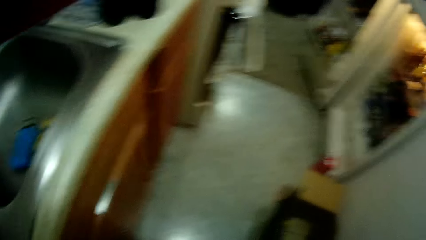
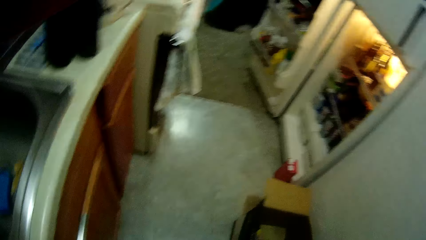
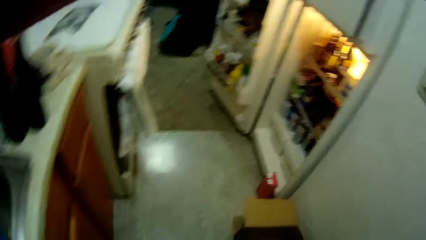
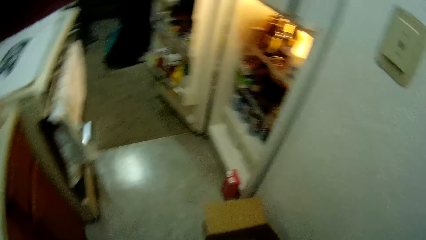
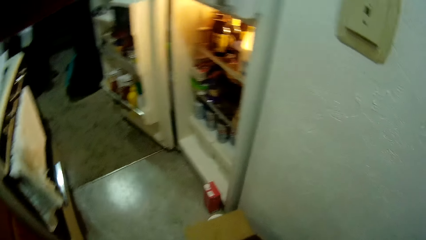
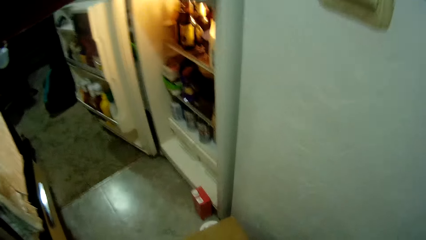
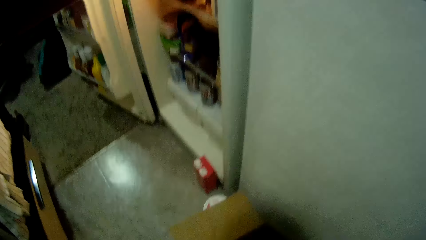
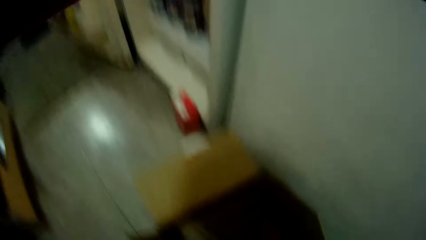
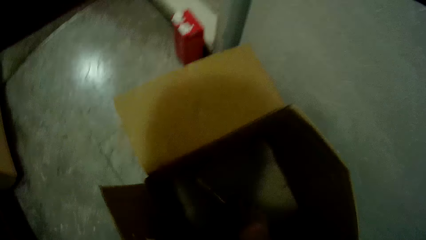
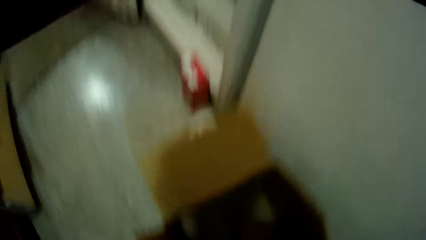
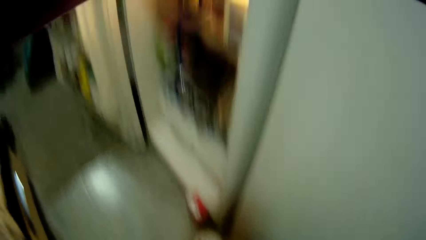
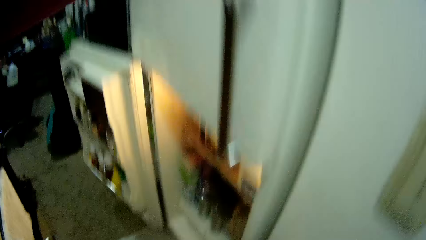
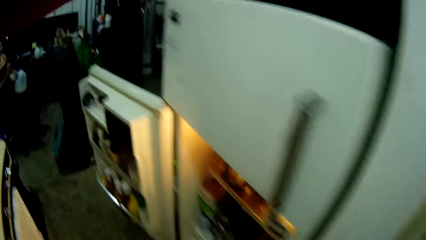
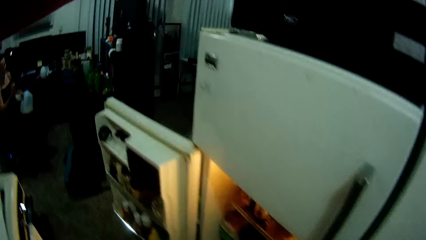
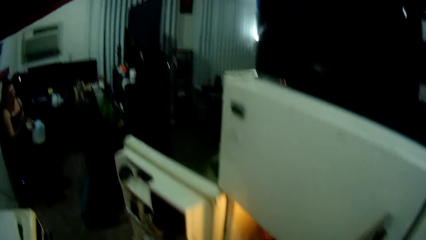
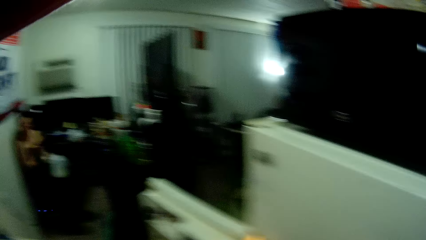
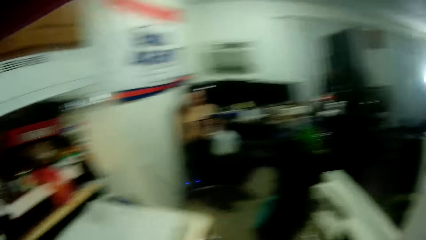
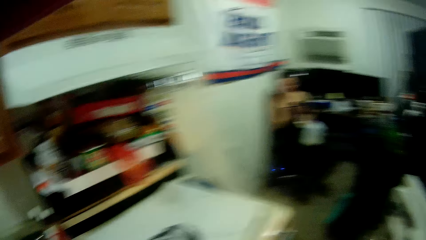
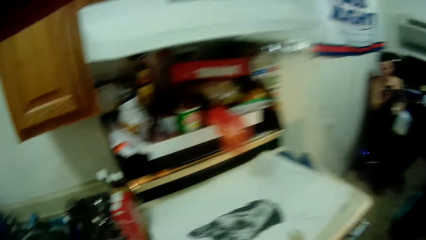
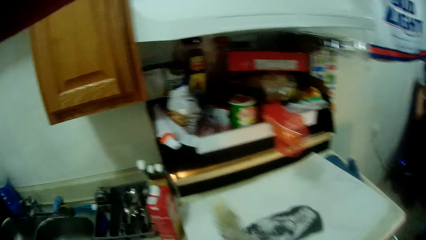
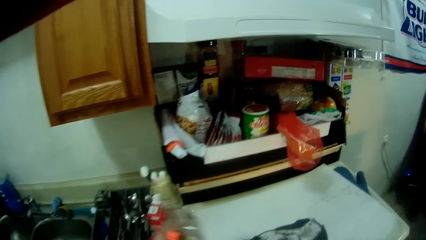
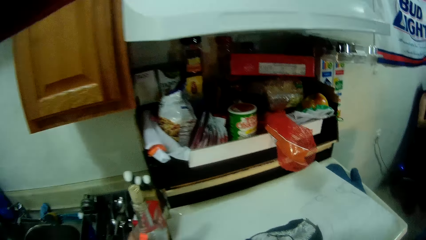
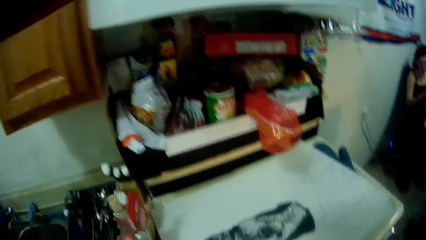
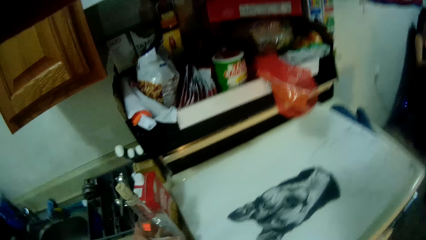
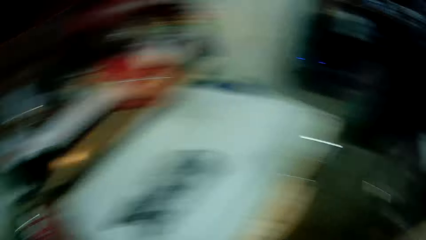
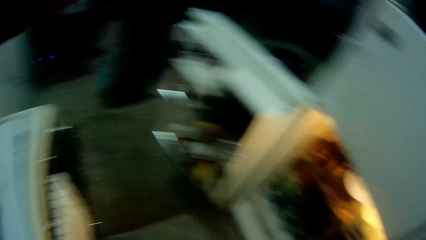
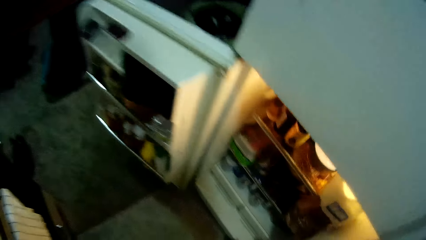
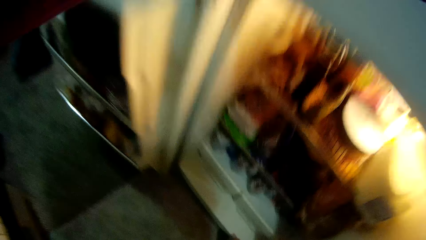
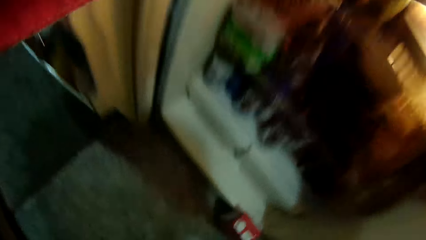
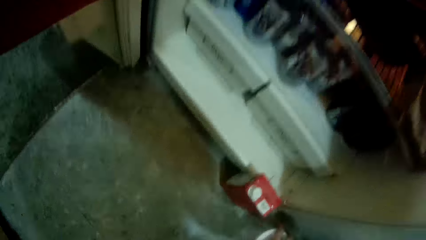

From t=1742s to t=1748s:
The camera wearer removes a bottle from the carton box with his right hand. He drops the bottle on a kitchen slab or sink with his right hand.

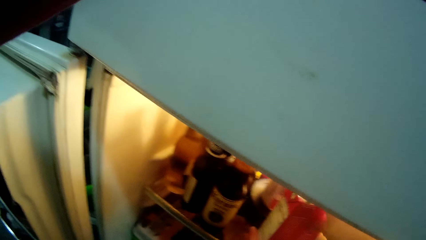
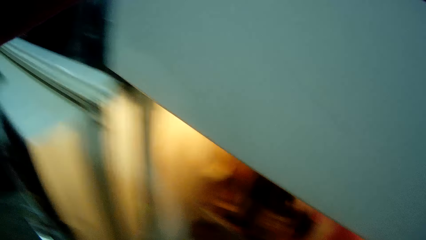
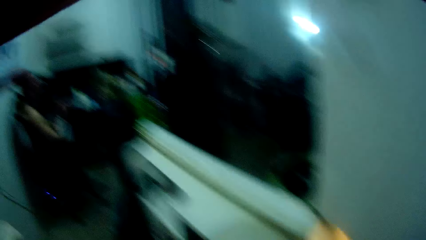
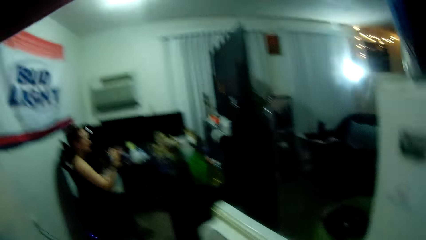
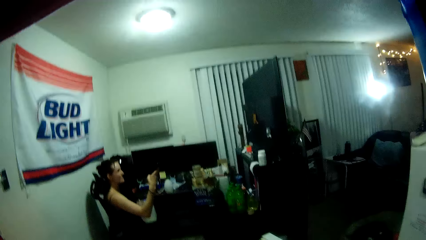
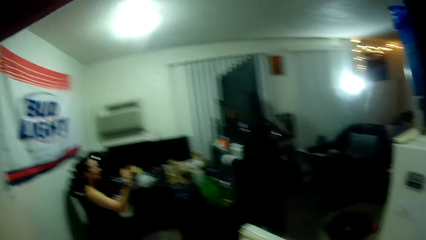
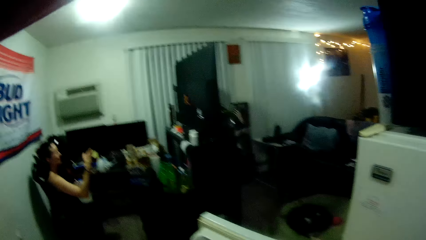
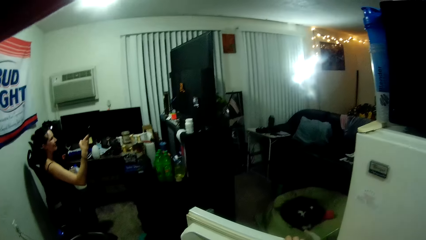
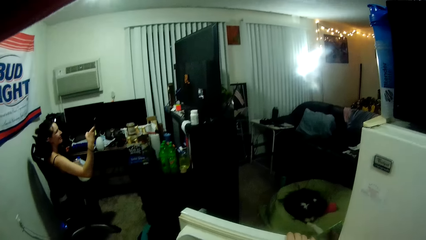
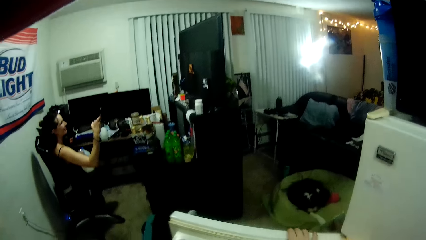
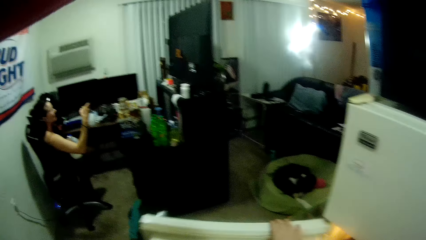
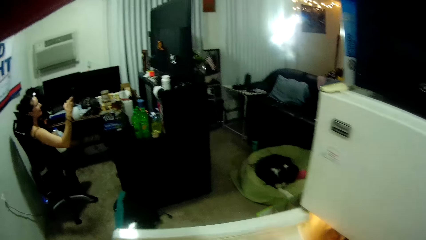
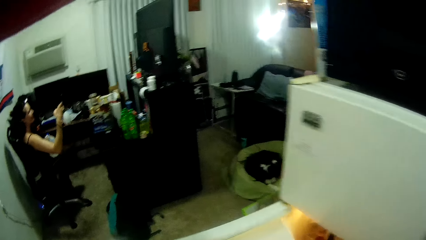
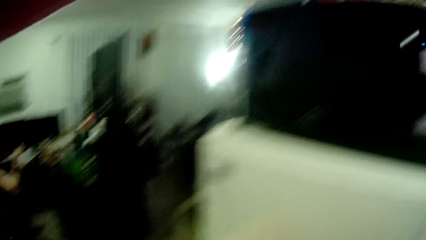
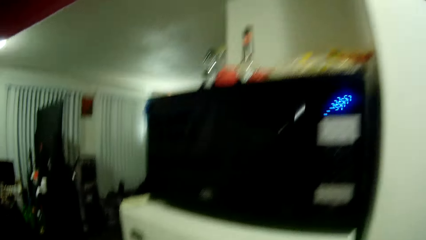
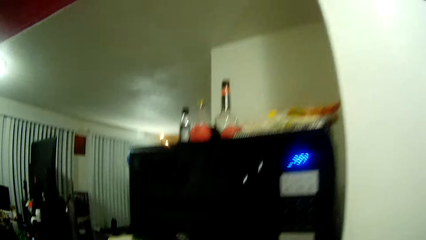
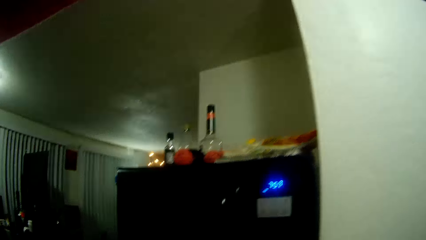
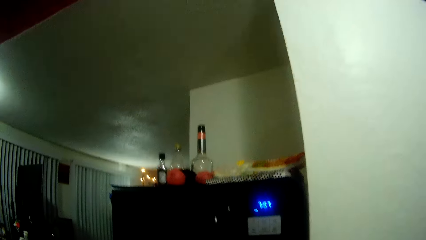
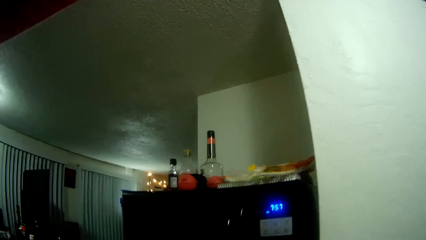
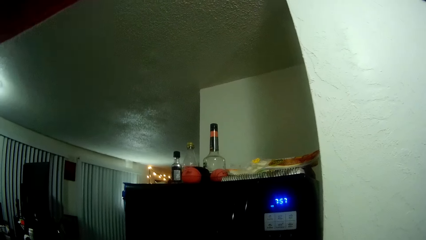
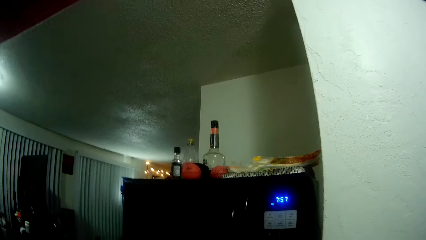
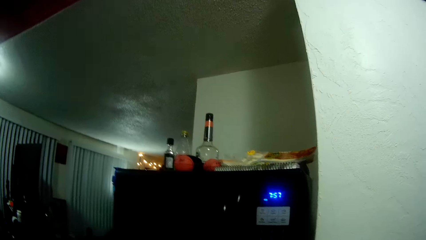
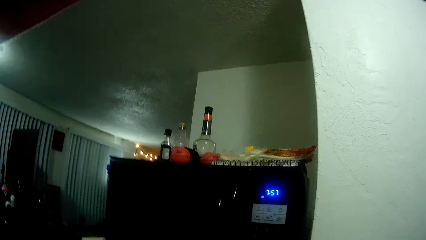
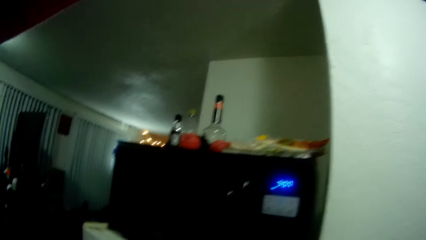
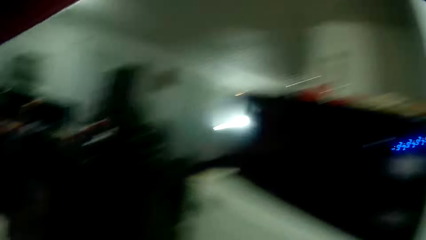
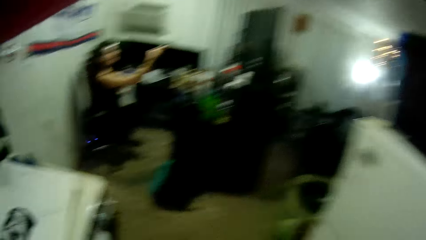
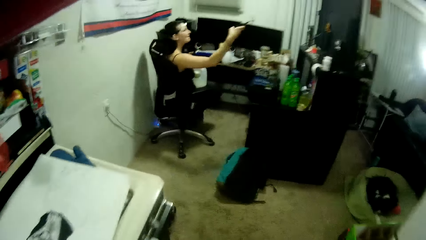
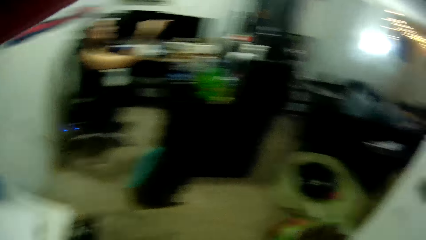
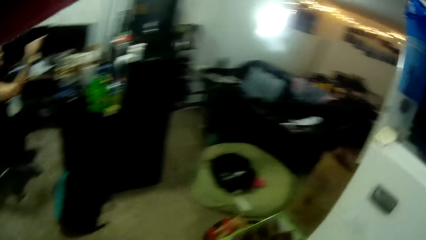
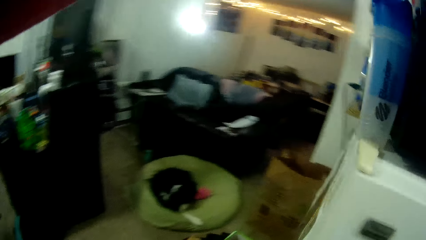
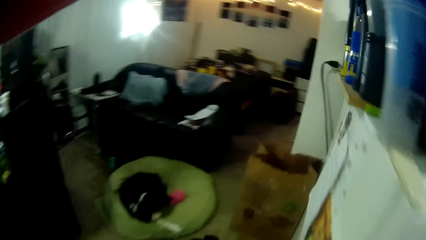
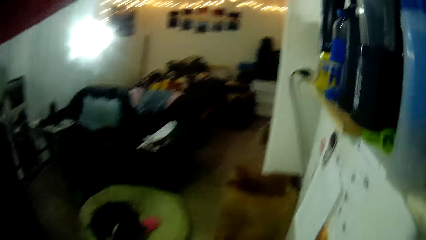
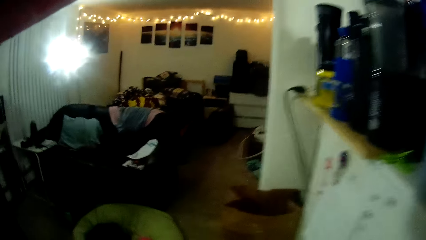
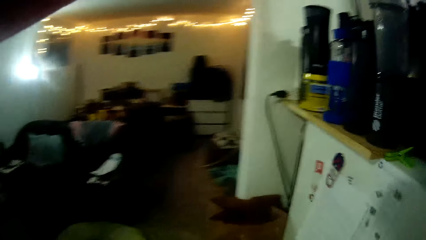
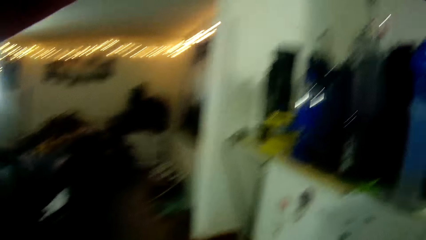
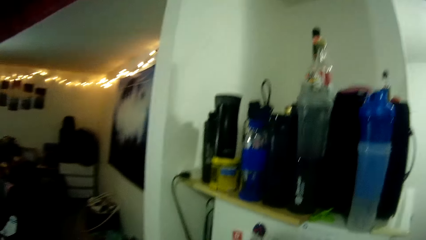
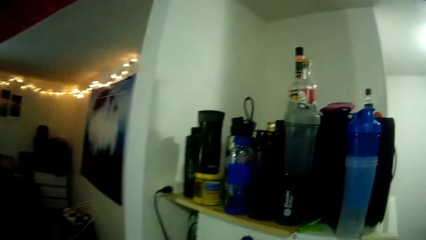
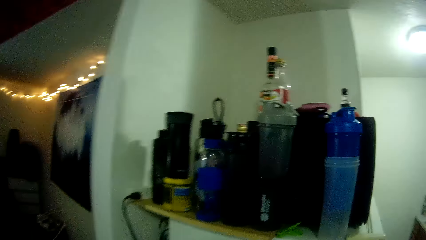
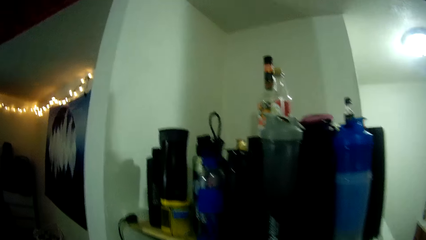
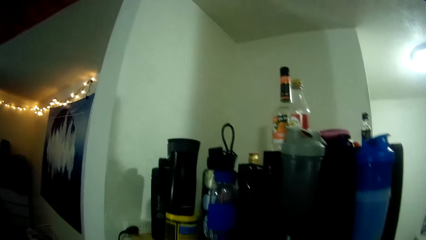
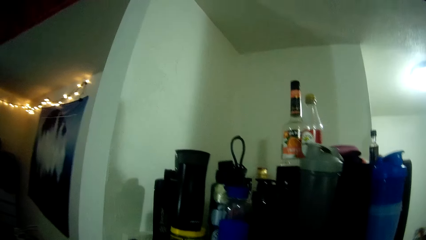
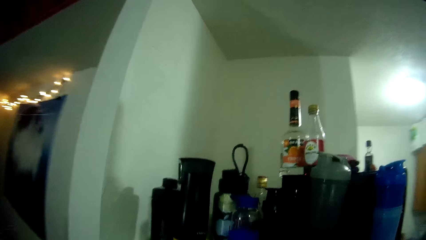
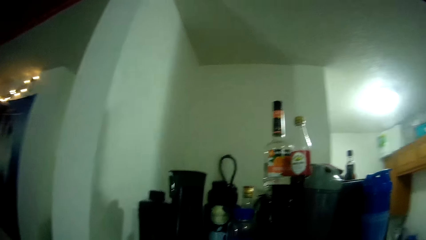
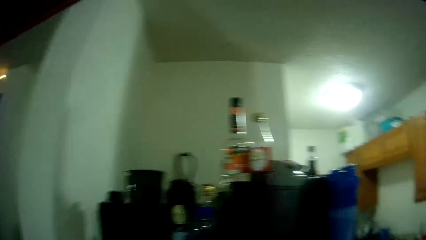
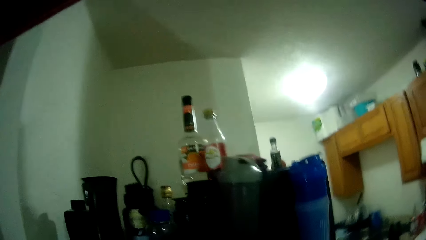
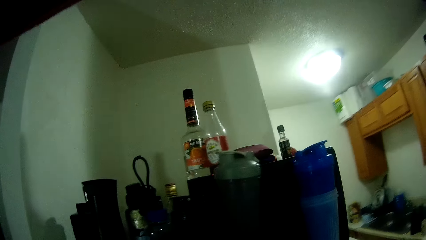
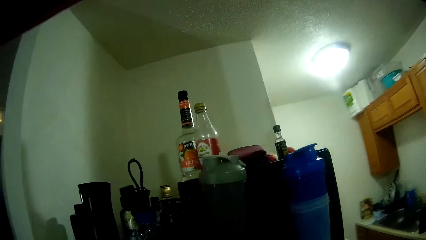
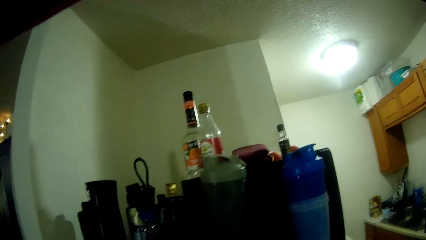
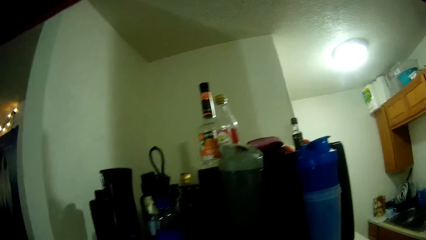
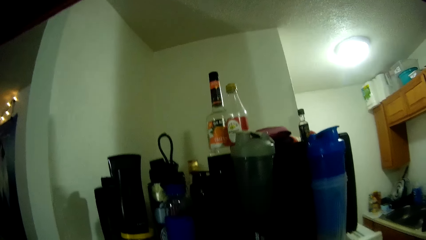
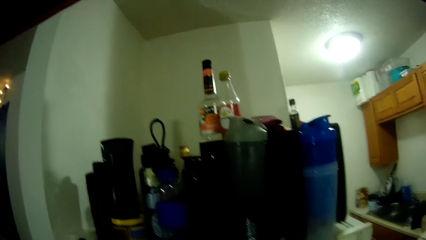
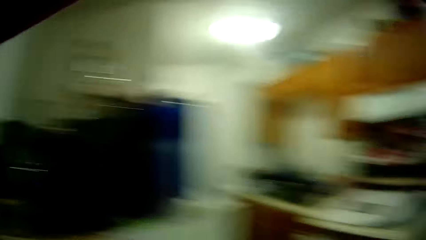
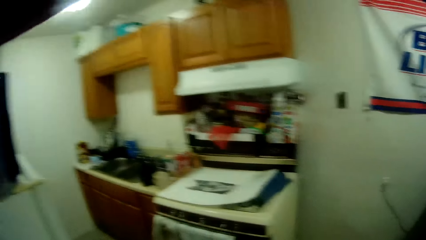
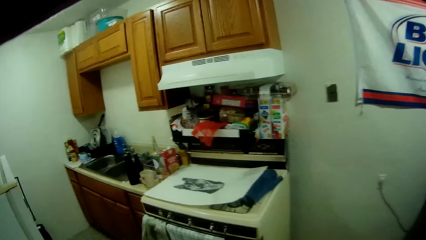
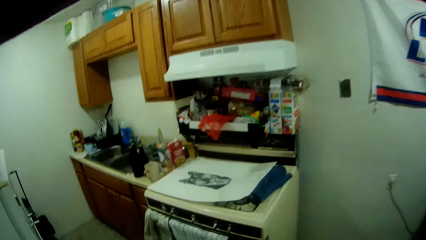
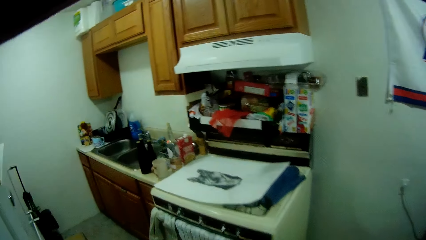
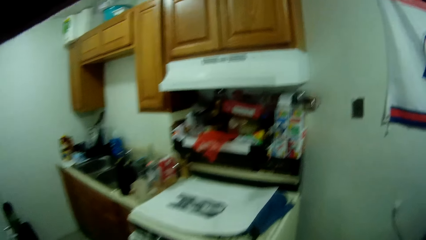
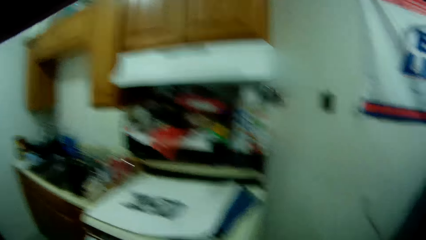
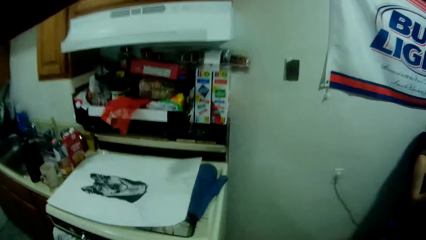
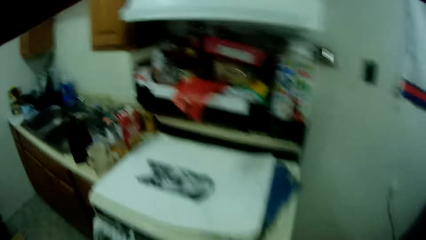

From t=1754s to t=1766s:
The camera wearer looks around. The woman operates the phone in her right hand. The camera wearer closes the fridge with his left hand. He moves around in the room.
